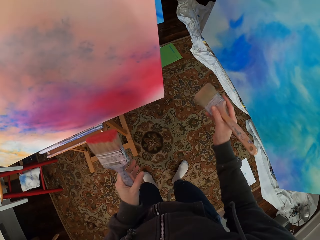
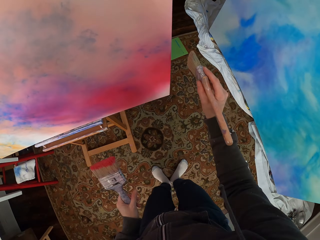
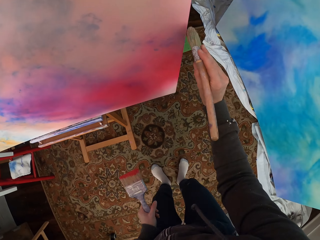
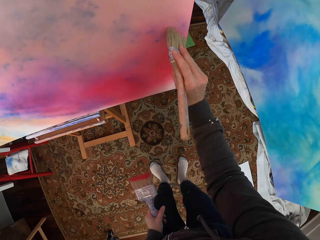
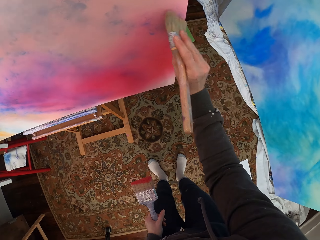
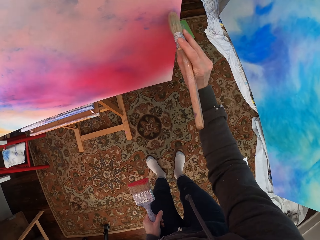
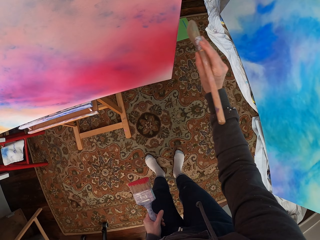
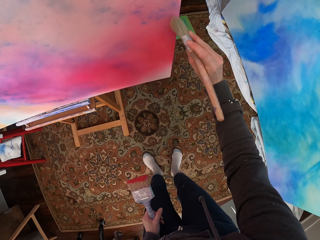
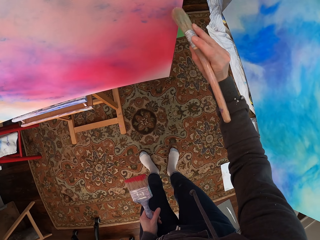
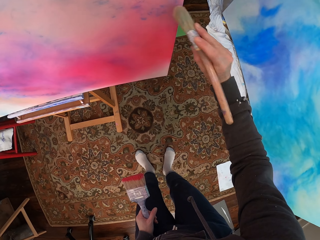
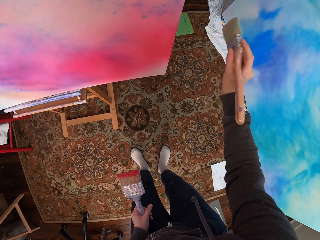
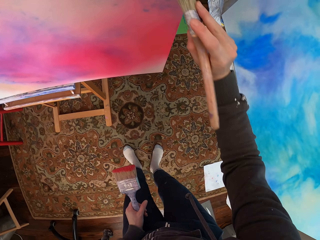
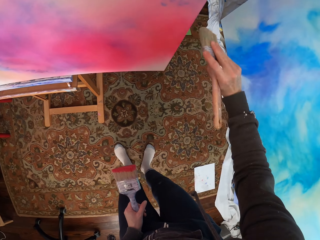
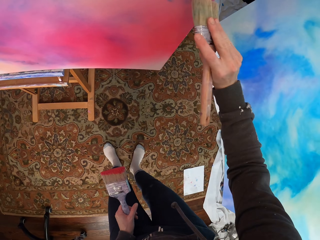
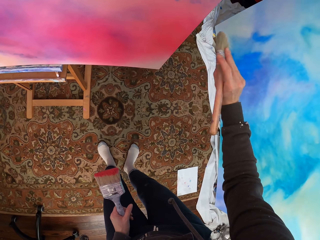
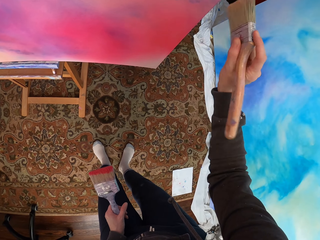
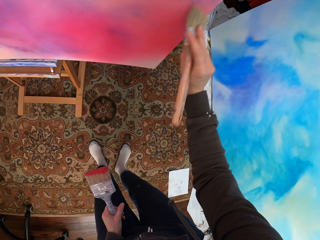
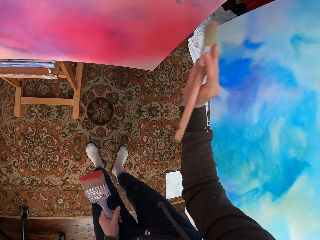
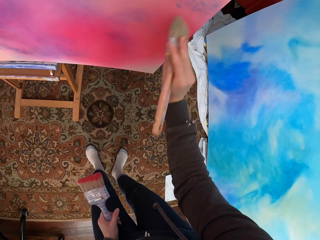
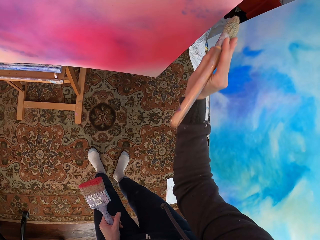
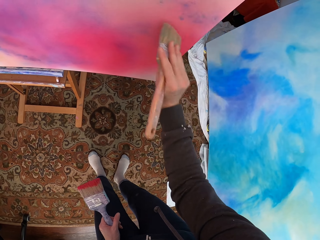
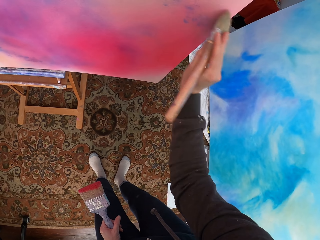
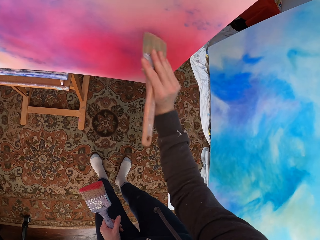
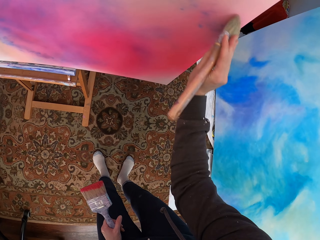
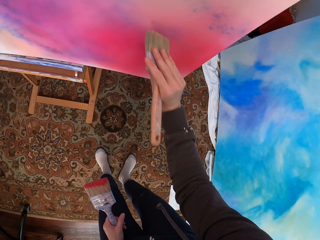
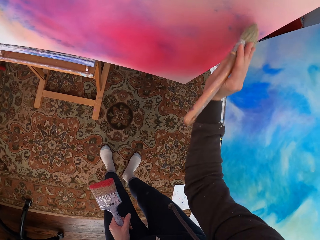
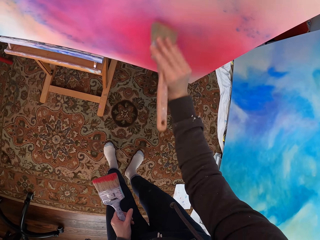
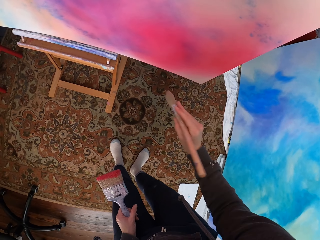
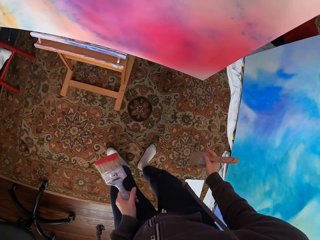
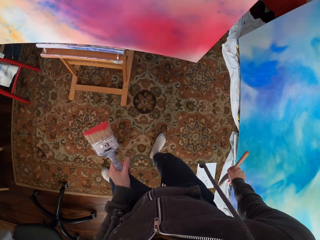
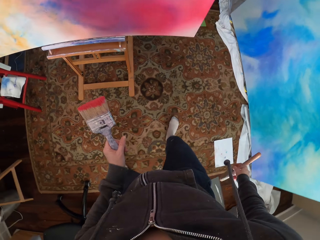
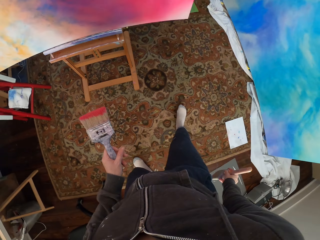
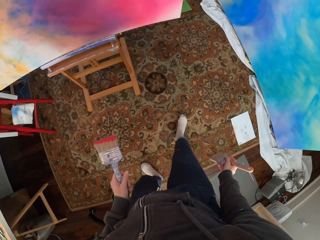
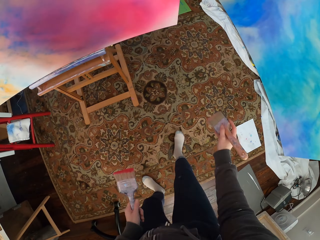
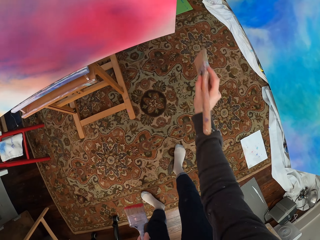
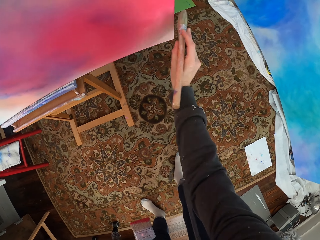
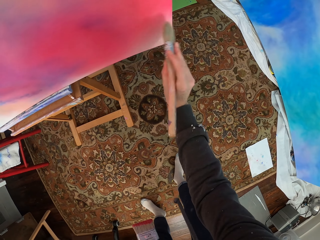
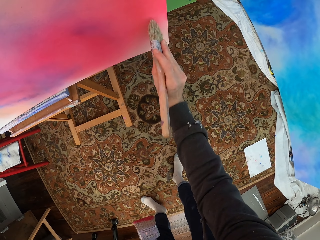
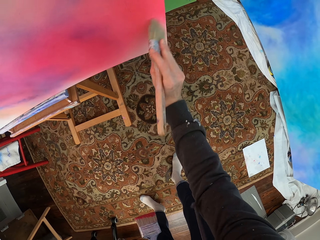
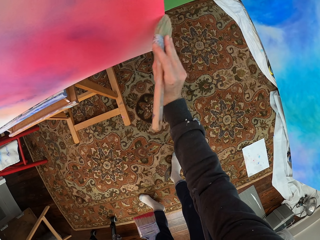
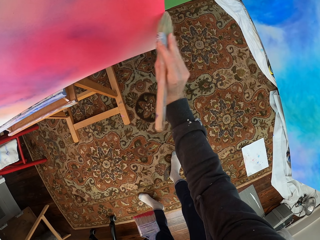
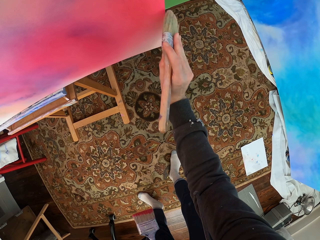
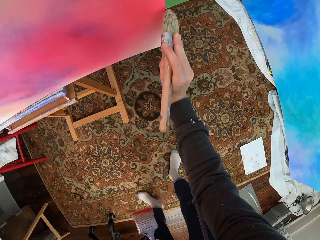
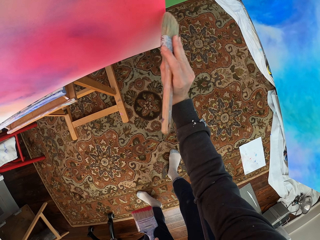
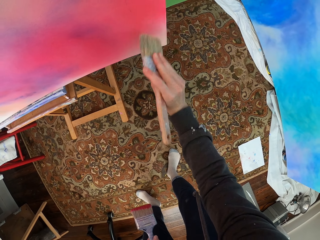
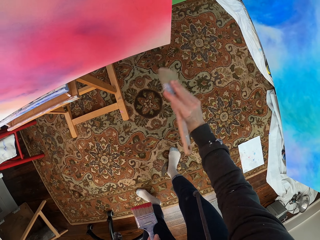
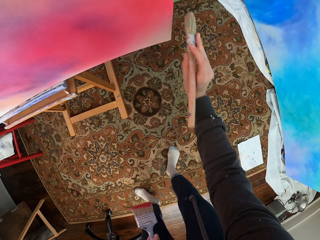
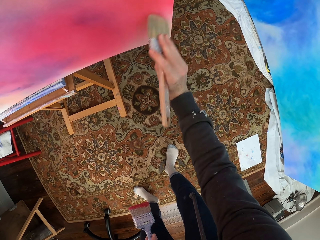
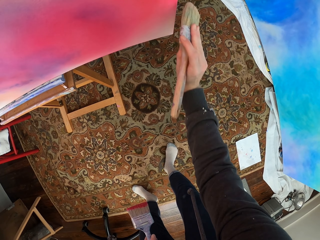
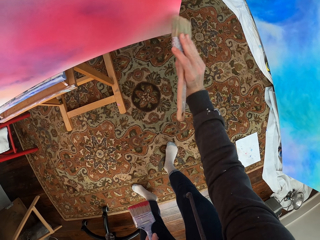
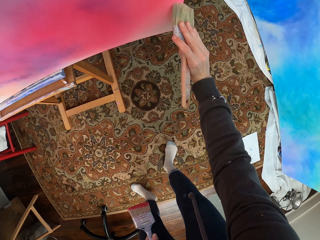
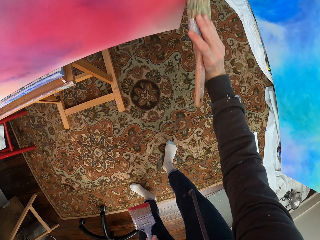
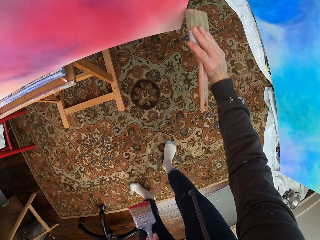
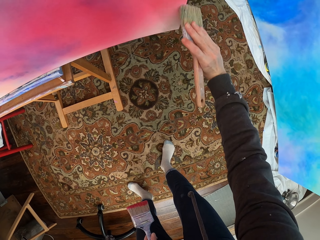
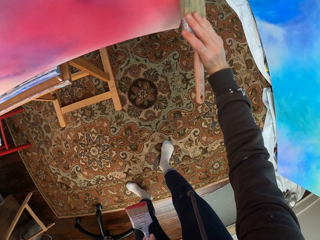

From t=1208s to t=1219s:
The camera wearer paints the canvas. They move backwards. They paint the canvas.

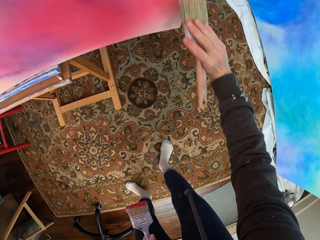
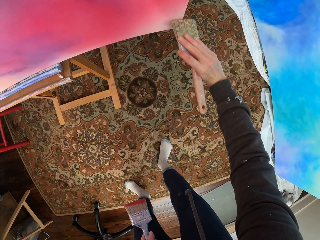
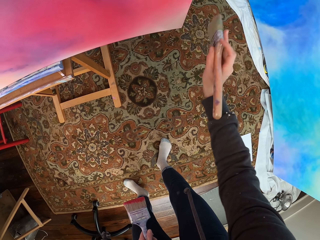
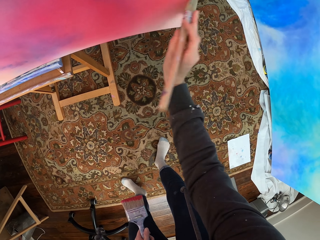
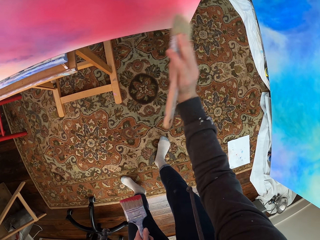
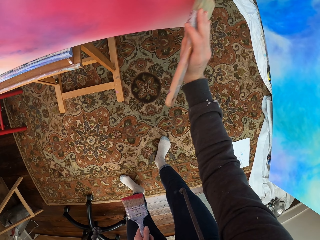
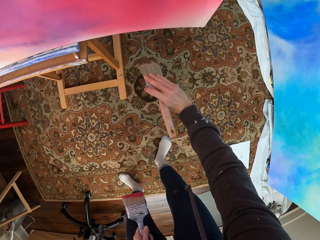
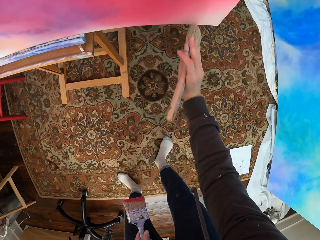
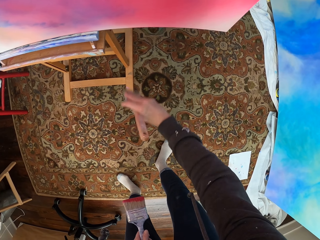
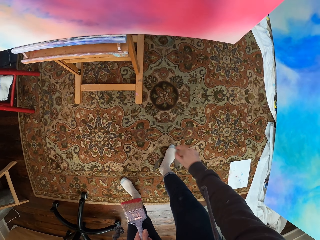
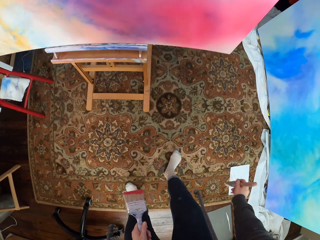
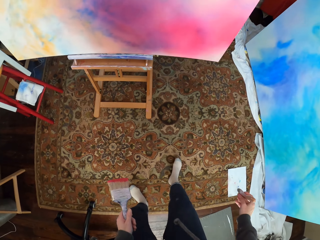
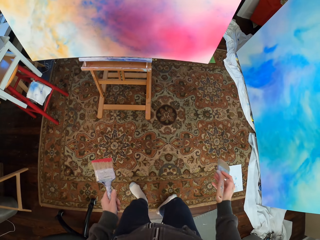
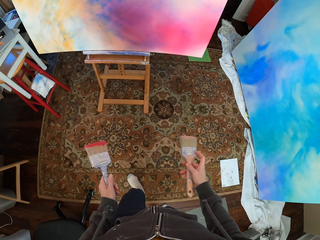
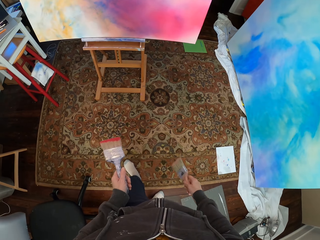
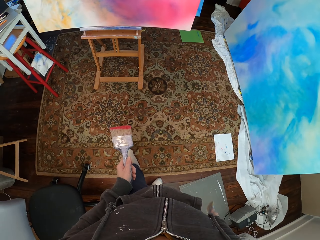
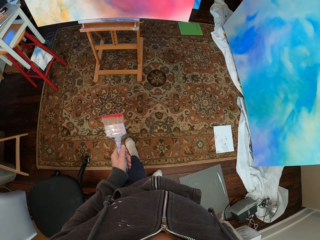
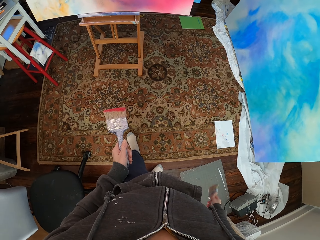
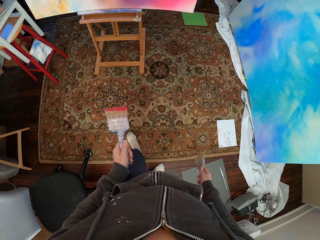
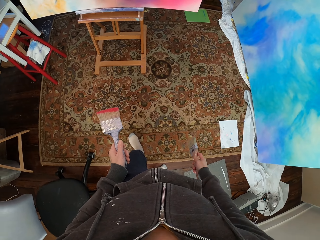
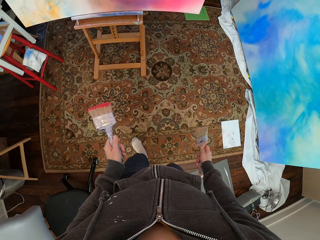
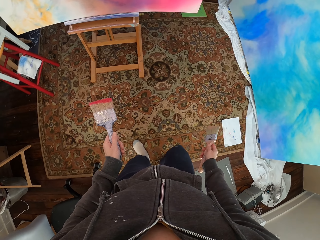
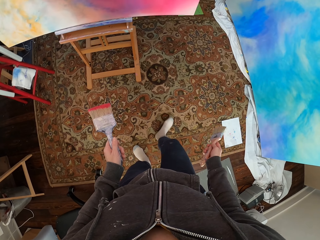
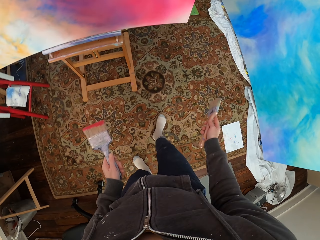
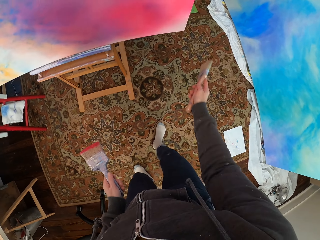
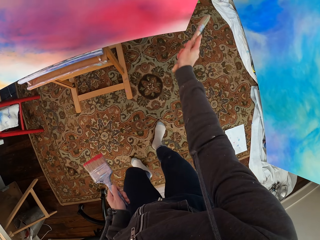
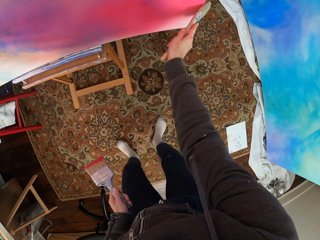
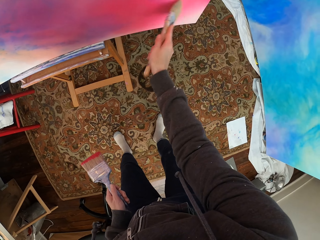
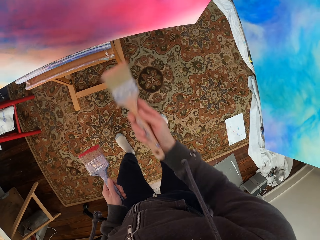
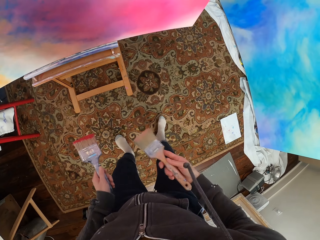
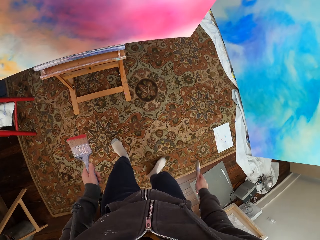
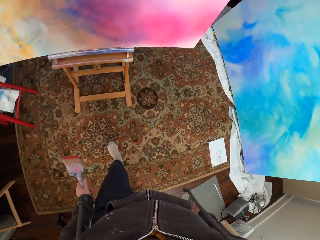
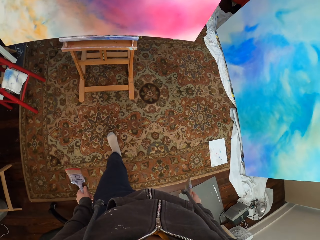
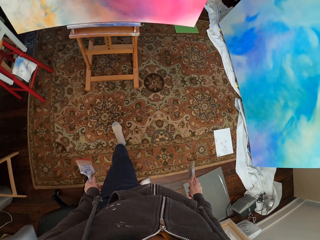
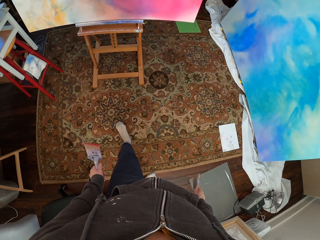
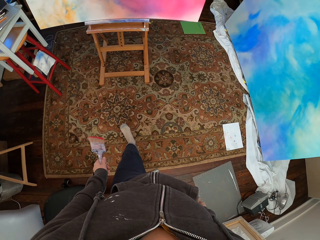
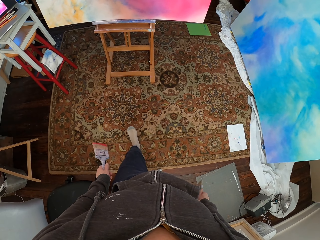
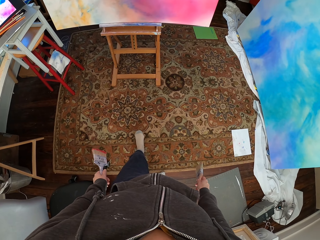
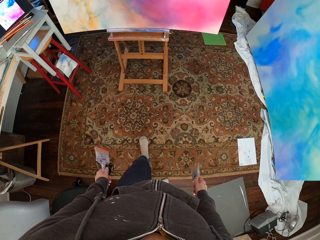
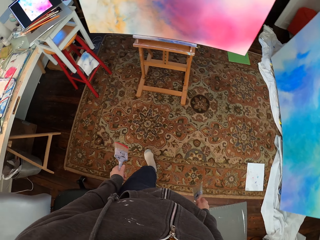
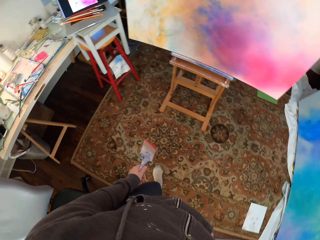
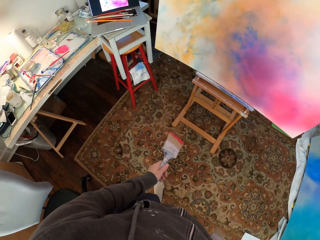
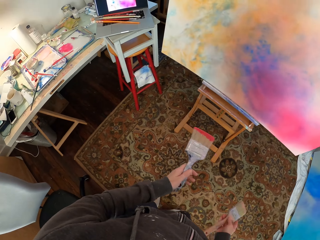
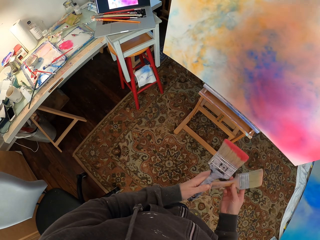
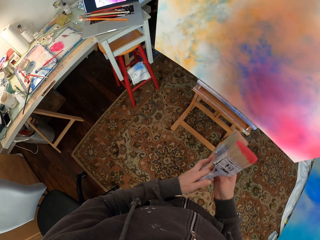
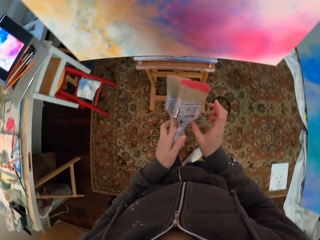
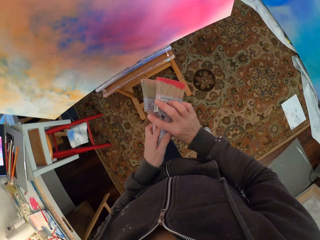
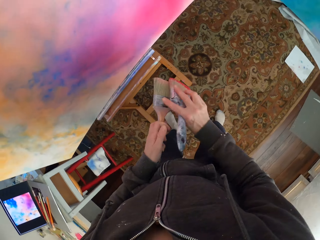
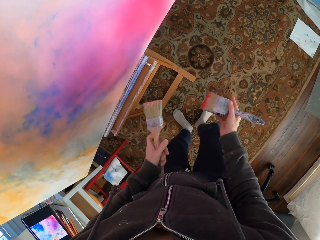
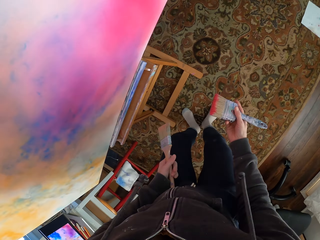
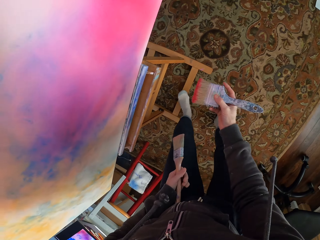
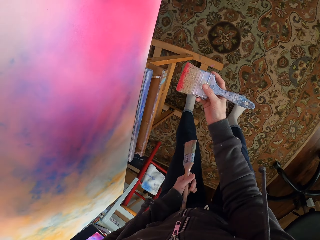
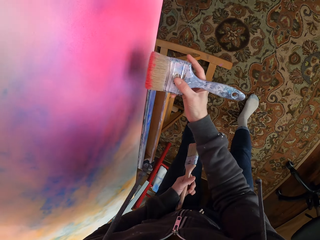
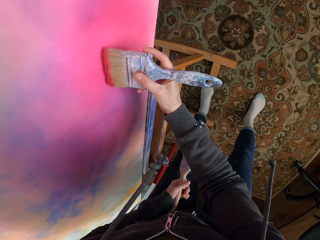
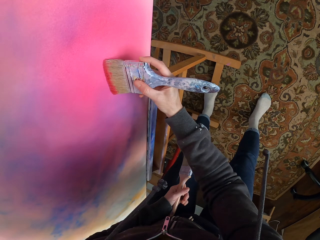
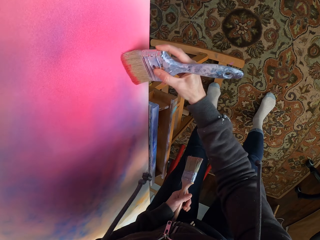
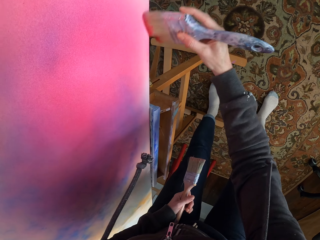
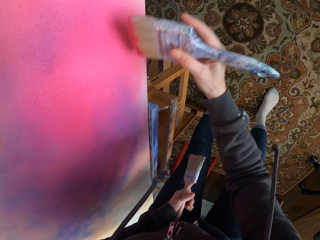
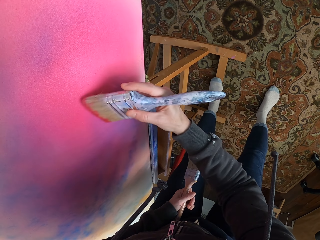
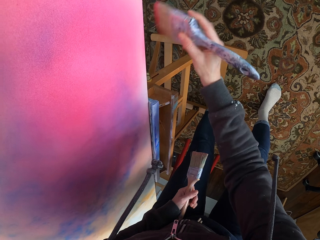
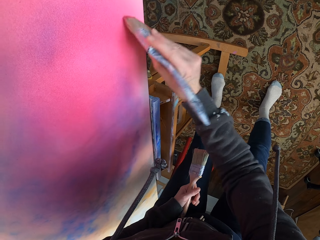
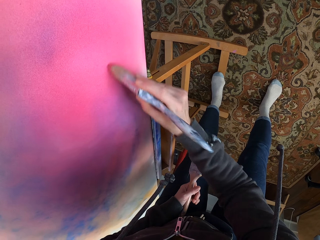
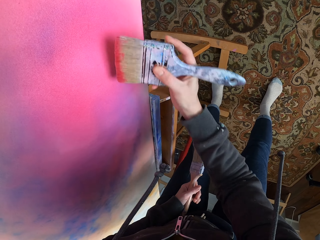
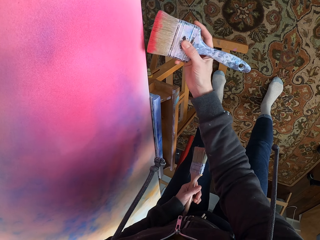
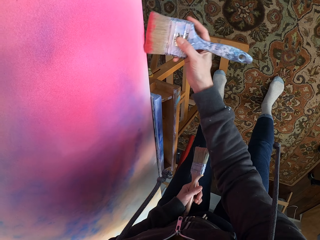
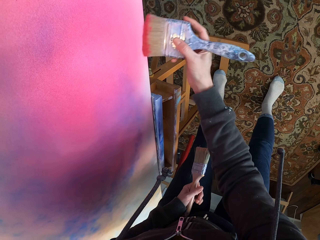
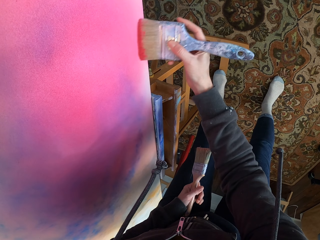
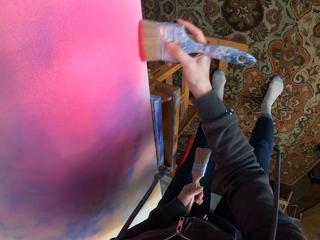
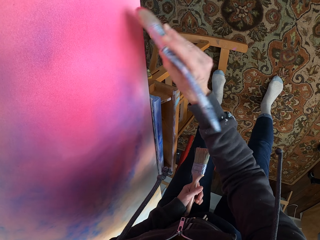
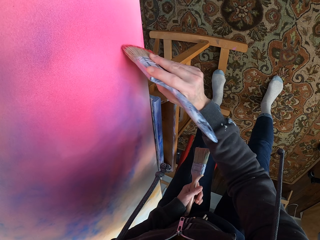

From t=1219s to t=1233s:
The camera wearer looks around. They look at the canvas, move to the canvas and rub the brush on the canvas. They paint on a board. They look at the canvas. They look around. They exchange the brush on the hands, move to the canvas and paint the canvas.
